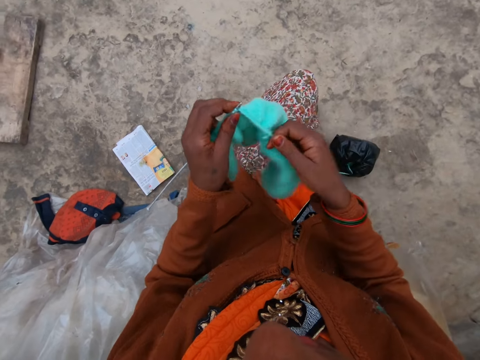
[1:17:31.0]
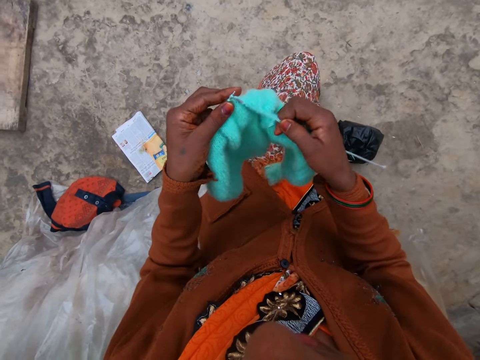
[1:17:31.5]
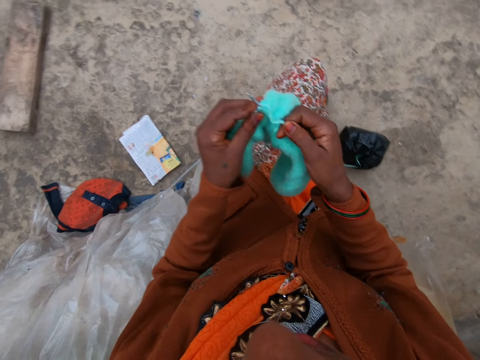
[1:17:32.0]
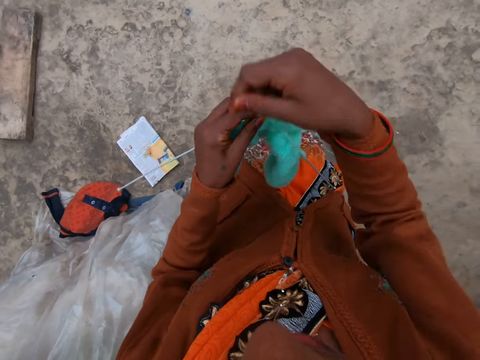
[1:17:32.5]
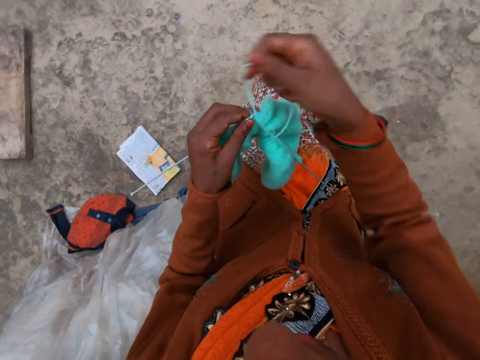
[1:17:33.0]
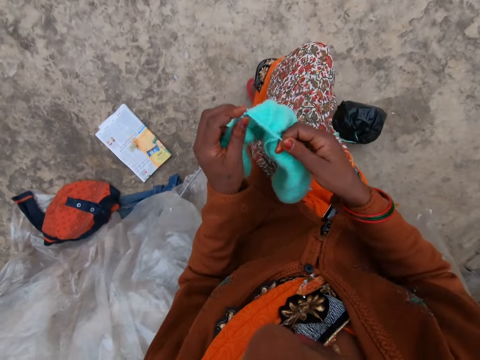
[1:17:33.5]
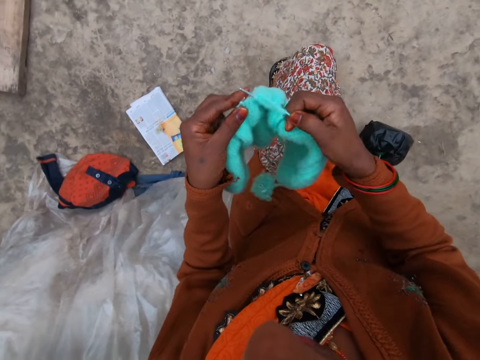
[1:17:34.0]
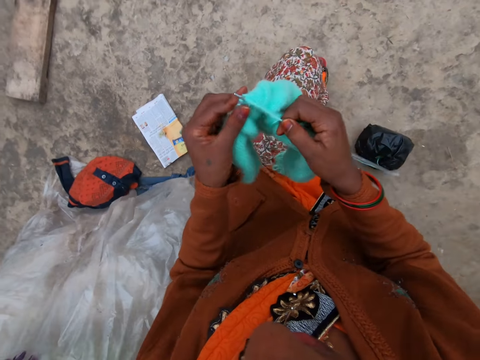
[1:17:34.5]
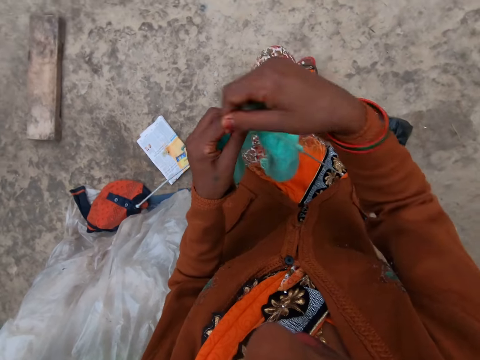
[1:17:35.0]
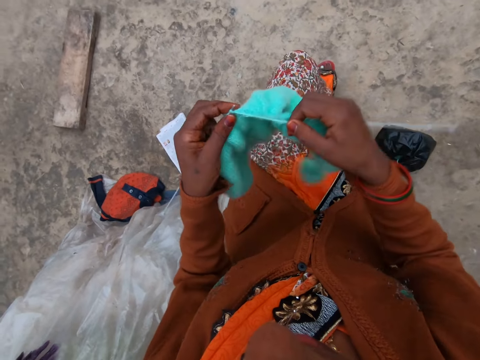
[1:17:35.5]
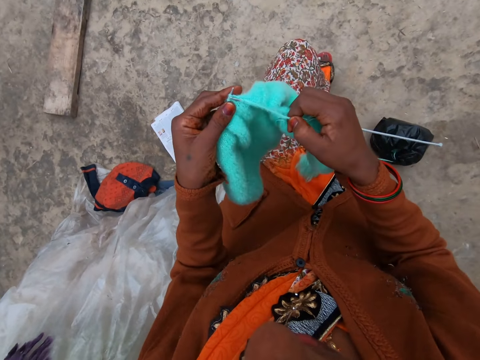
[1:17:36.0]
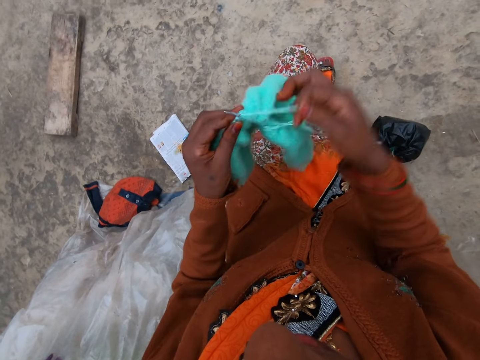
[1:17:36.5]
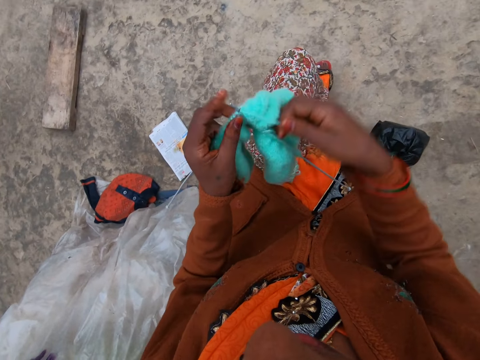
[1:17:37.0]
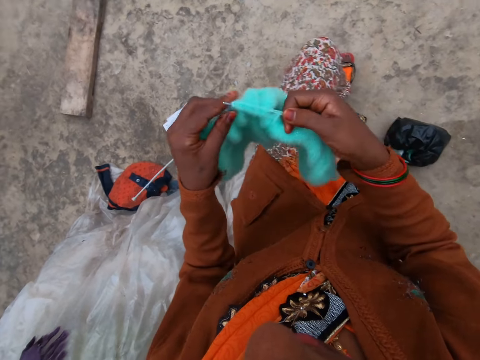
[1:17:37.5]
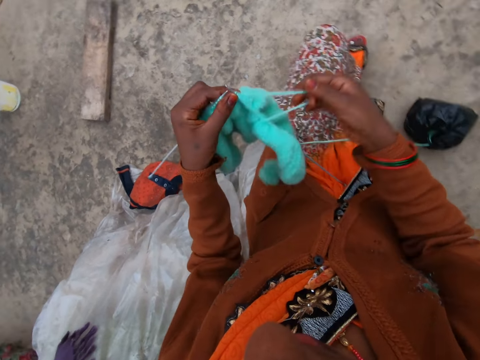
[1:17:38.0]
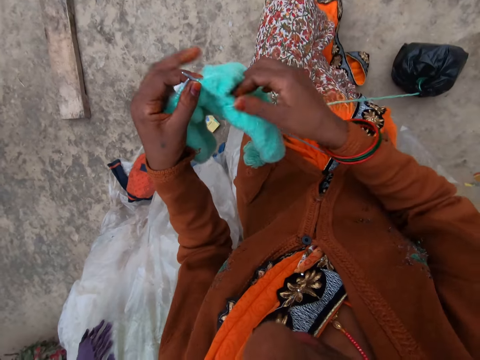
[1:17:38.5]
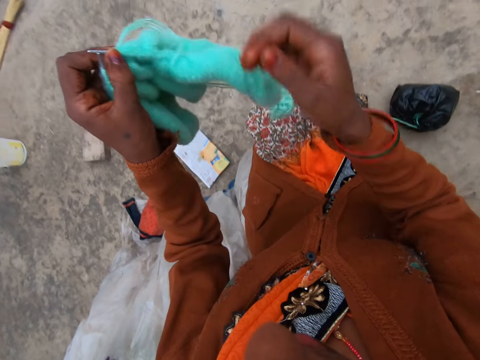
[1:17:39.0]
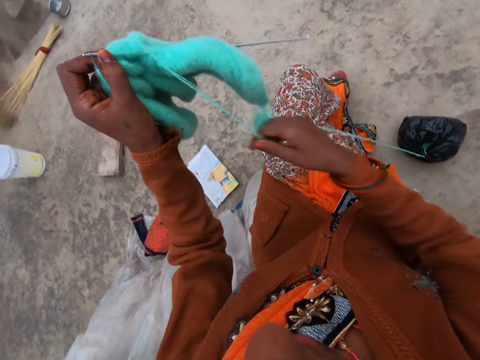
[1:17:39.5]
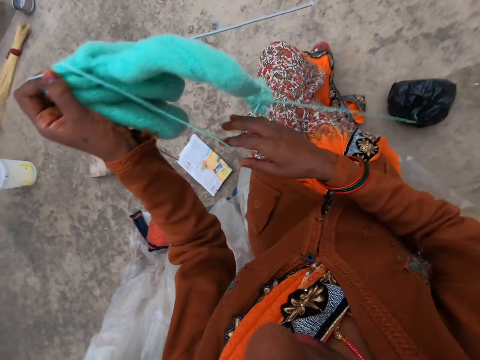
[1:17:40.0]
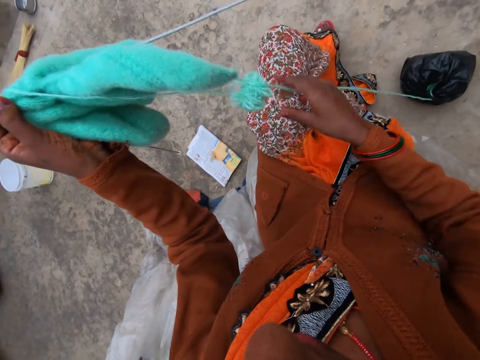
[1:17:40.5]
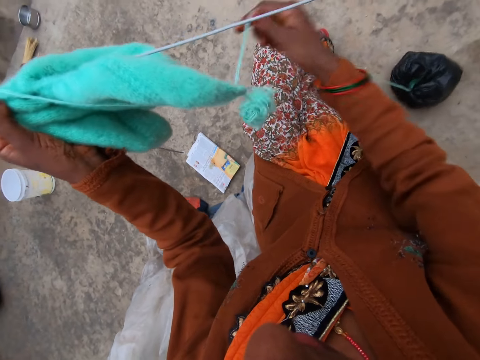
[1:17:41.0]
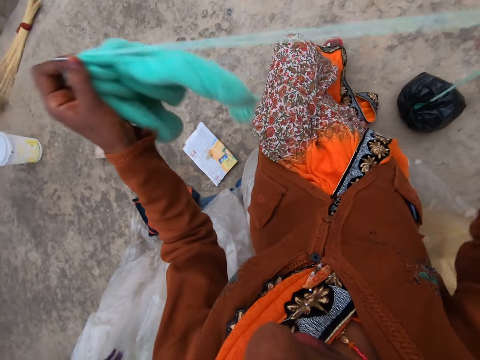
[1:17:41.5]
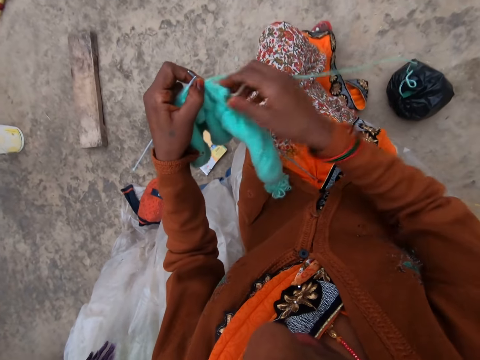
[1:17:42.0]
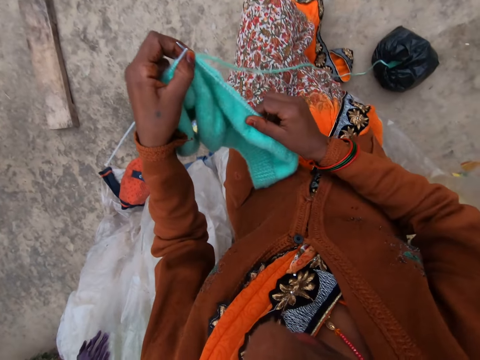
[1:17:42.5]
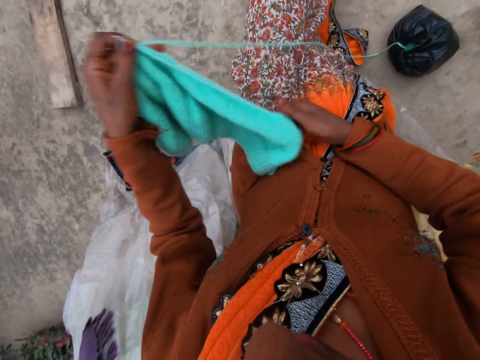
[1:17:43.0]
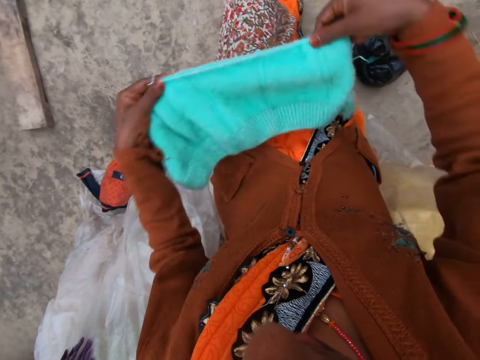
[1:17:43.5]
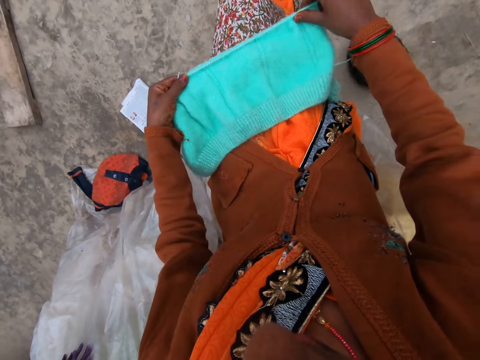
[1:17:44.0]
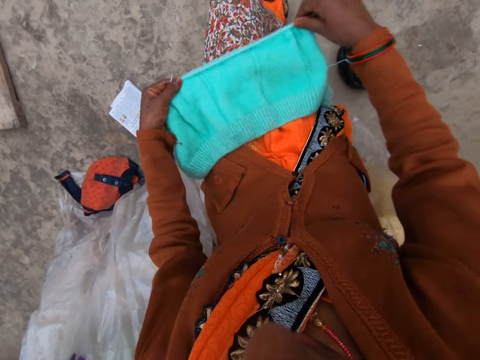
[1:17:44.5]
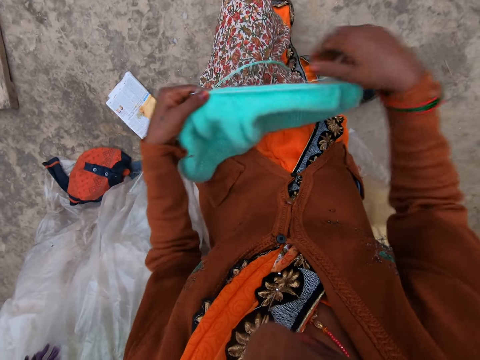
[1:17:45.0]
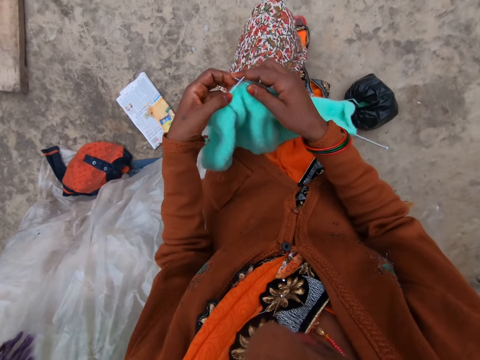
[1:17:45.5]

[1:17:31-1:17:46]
The camera wearer coils a knitting thread on a knitting needle. She knits a piece of fabric with the knitting needle. She coils the knitting thread on the knitting needle. She knits the piece of fabric with the knitting needle. She coils the knitting thread on the knitting needle. A lady interacts with the camera wearer. The camera wearer knits the piece of fabric with the knitting needle. She coils the knitting thread on the knitting needle. She knits the piece of fabric with the knitting needle. She straightens the knitting thread with her hand. She pulls the thread. She adjusts a knitted fabric on the knitting needle. She adjusts the knitted fabric on a lap. She places the thread on her thighs.

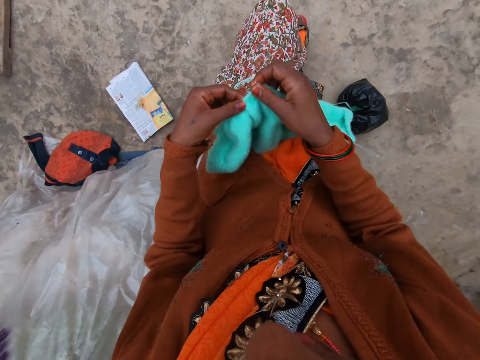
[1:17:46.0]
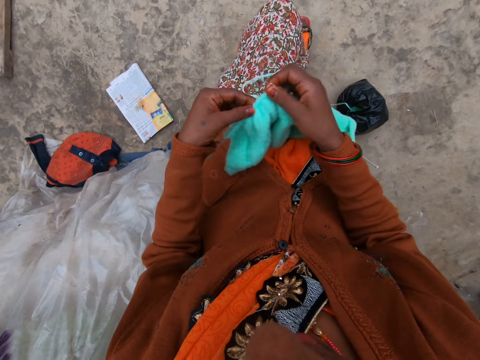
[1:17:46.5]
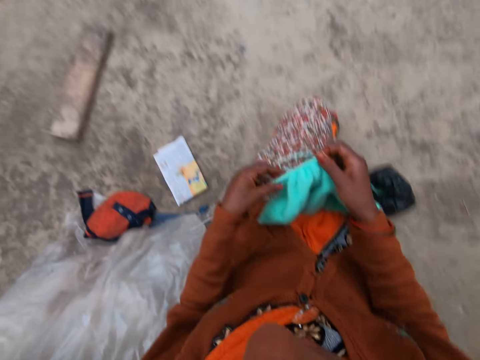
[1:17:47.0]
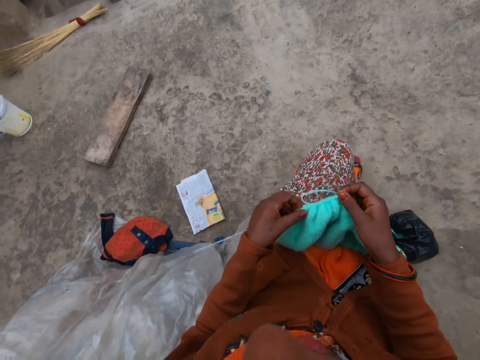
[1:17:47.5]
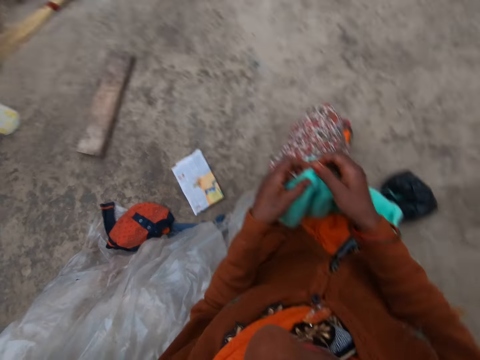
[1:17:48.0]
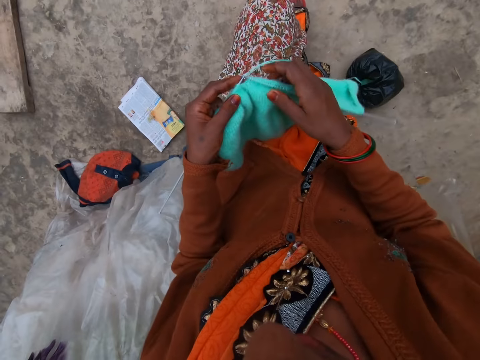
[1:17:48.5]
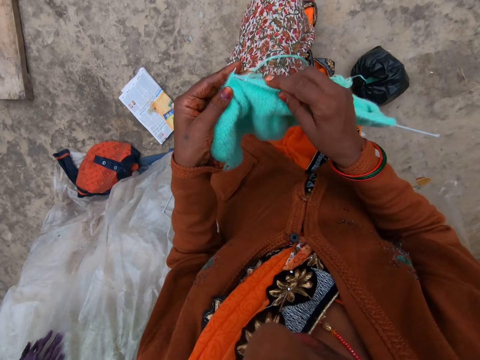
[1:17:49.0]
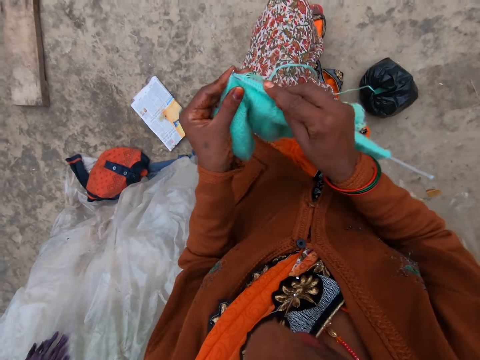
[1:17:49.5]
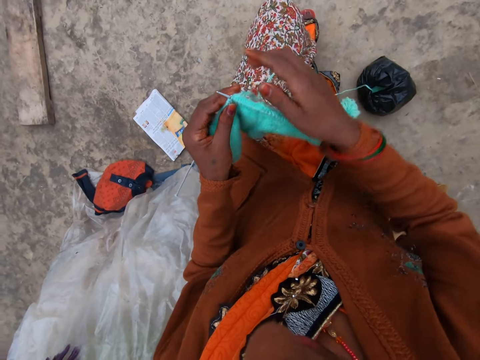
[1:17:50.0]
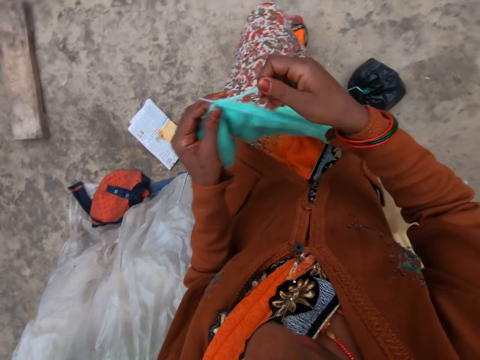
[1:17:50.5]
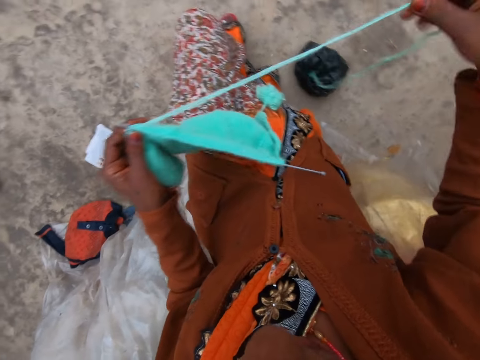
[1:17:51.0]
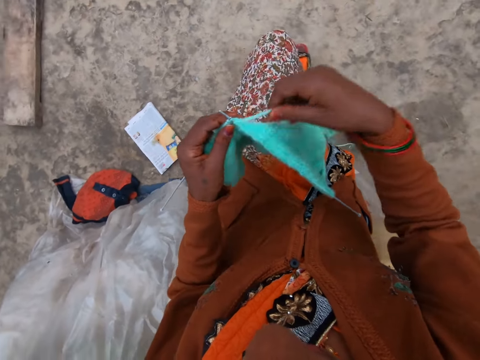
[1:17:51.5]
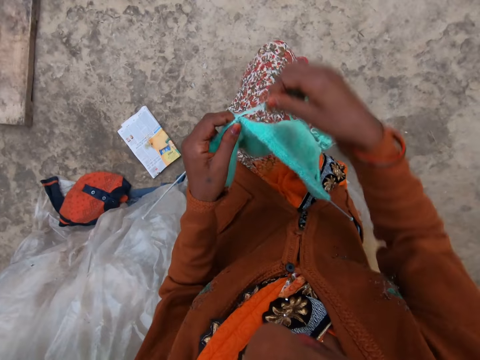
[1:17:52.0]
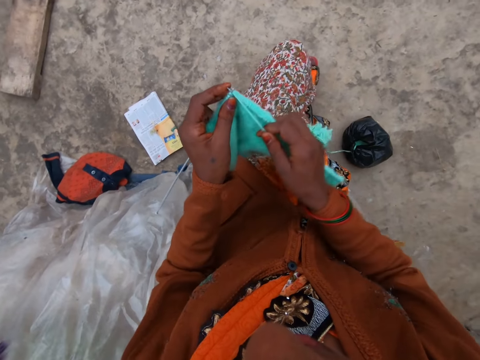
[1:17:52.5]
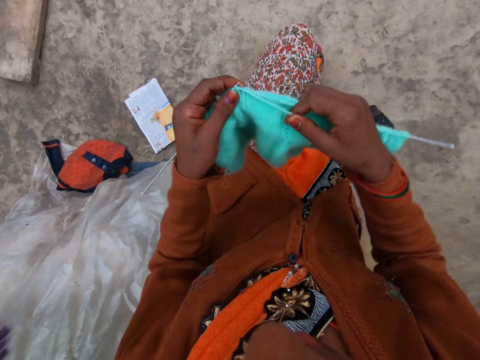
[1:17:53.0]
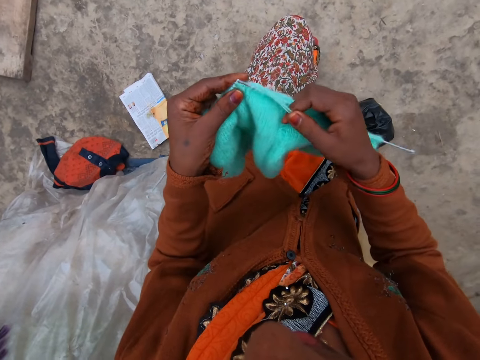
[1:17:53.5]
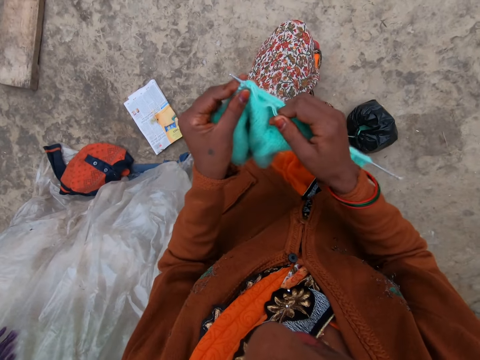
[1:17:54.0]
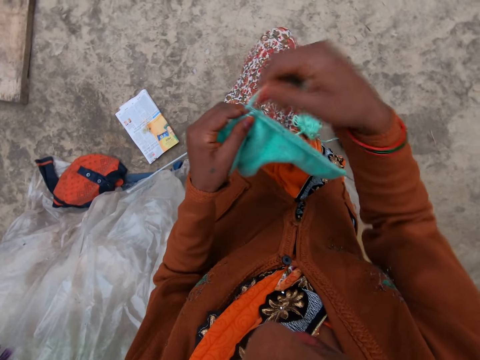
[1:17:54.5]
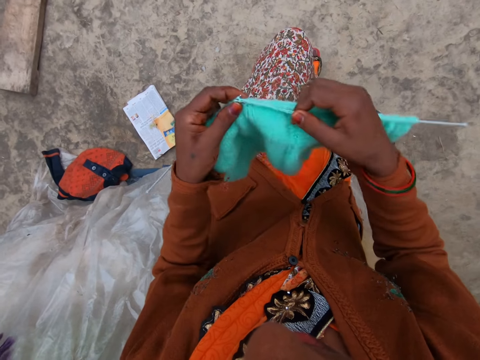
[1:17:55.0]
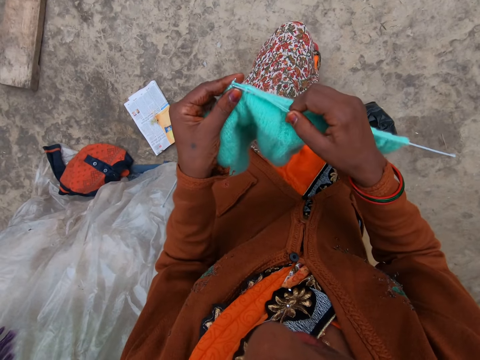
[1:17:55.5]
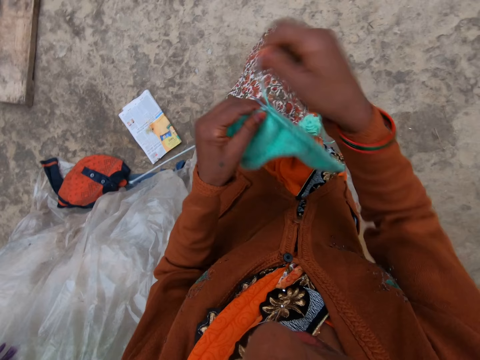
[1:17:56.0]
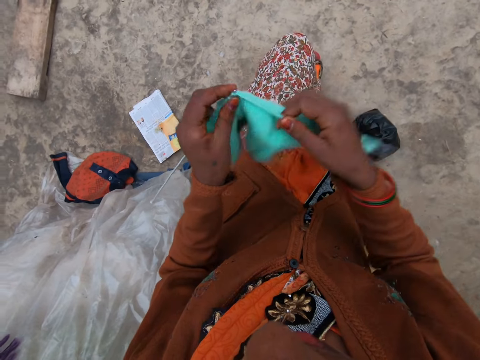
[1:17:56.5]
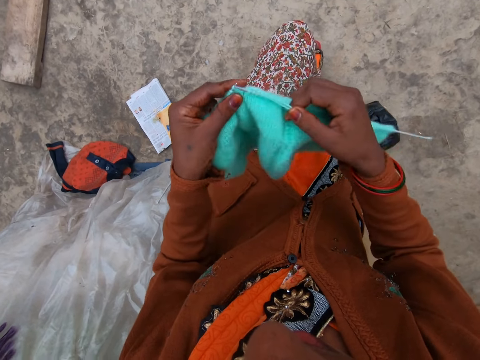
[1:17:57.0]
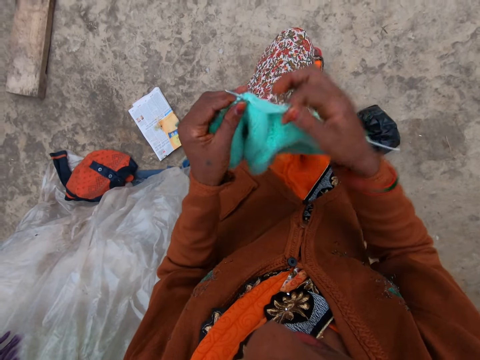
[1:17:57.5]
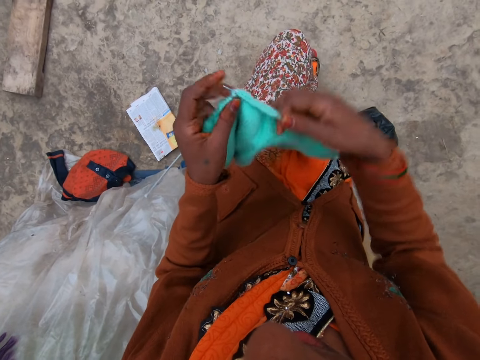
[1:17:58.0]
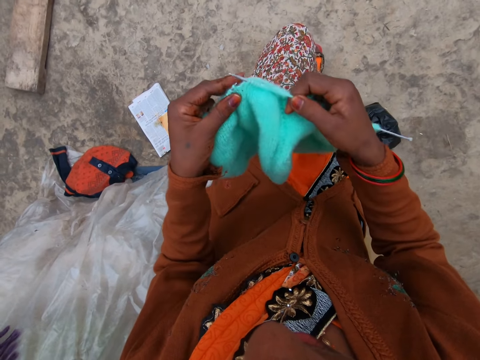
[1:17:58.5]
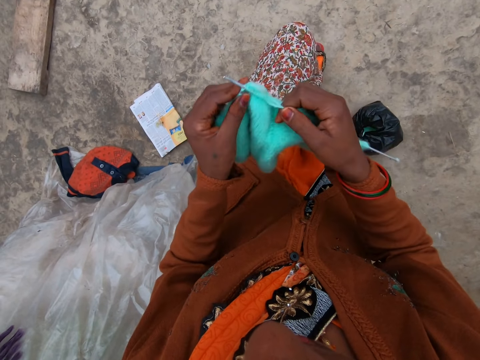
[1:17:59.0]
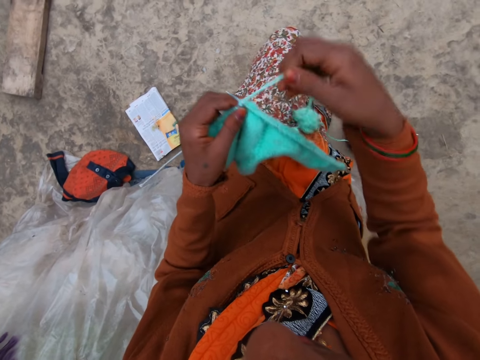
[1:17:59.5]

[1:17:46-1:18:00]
The camera wearer adjusts a knitted fabric on a knitting needle. She knits a piece of fabric with the knitting needle. She straightens a knitting thread with her hand. She pulls the thread. She coils the knitting thread on the knitting needle. She knits the piece of fabric with the knitting needle. She coils the knitting thread on the knitting needle. She knits the piece of fabric with the knitting needle. She coils the knitting thread on the knitting needle. She knits the piece of fabric with the knitting needle. She coils the knitting thread on the knitting needle. She knits the piece of fabric with the knitting needle. She coils the knitting thread on the knitting needle.
